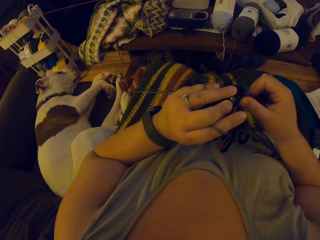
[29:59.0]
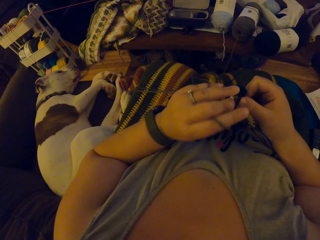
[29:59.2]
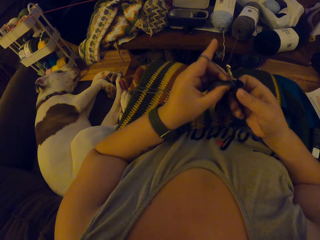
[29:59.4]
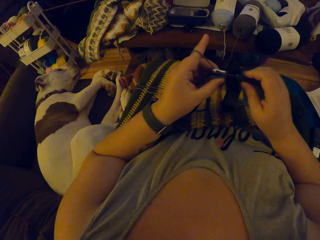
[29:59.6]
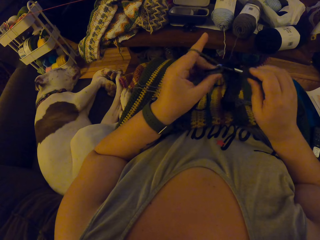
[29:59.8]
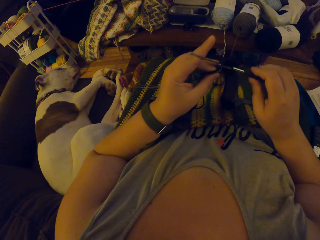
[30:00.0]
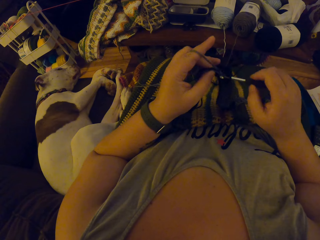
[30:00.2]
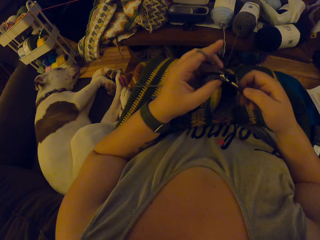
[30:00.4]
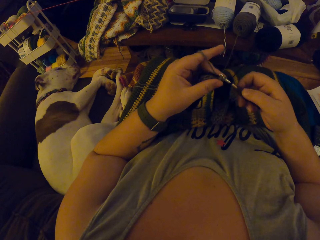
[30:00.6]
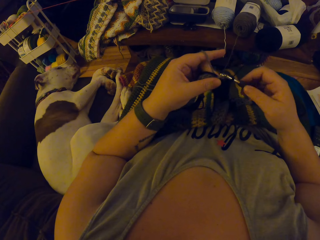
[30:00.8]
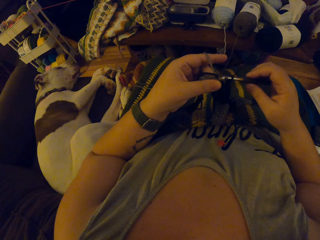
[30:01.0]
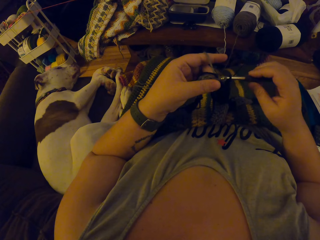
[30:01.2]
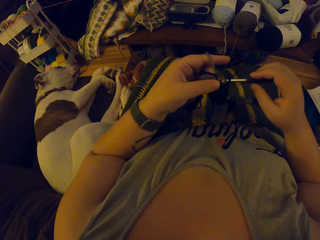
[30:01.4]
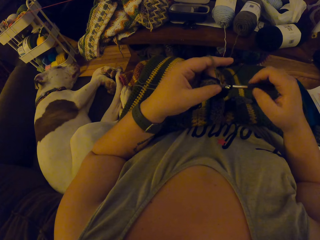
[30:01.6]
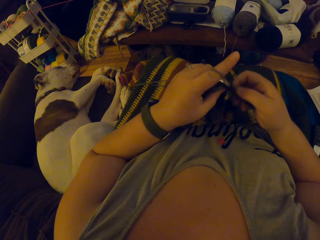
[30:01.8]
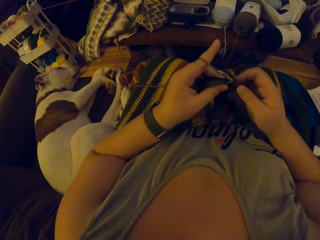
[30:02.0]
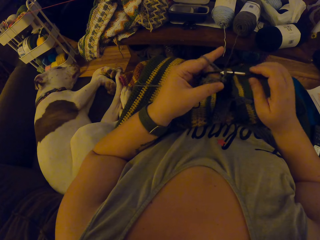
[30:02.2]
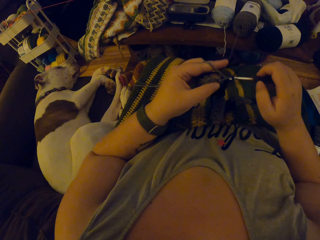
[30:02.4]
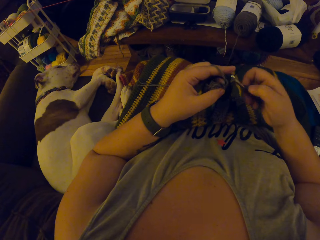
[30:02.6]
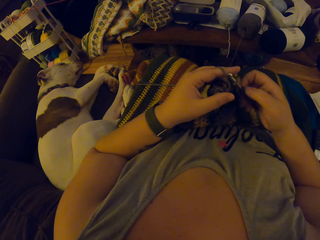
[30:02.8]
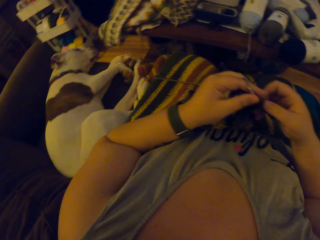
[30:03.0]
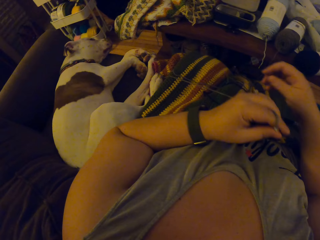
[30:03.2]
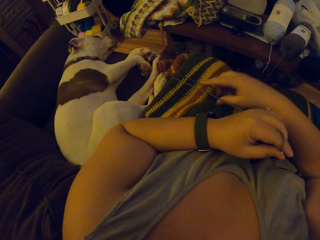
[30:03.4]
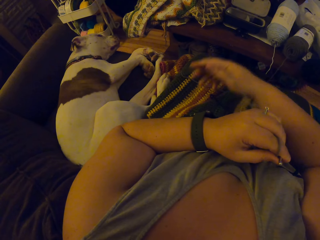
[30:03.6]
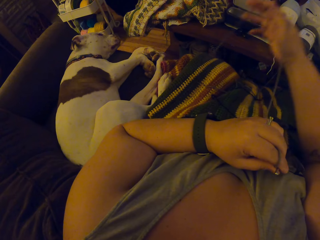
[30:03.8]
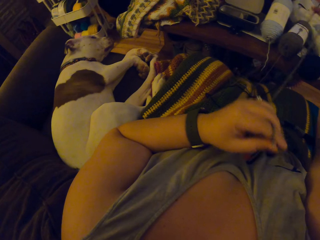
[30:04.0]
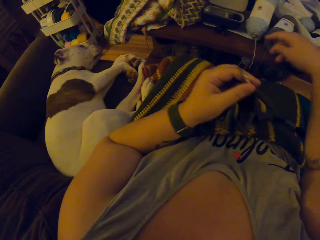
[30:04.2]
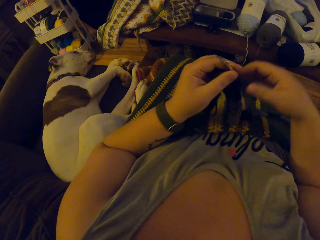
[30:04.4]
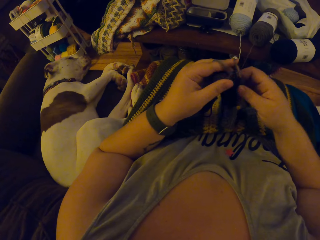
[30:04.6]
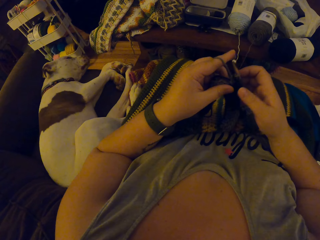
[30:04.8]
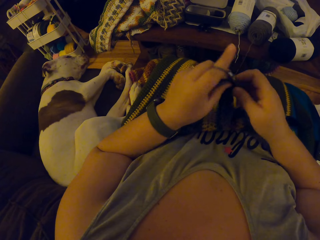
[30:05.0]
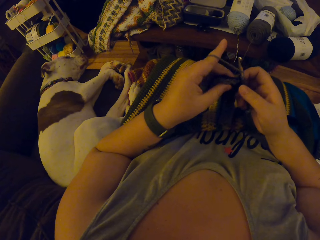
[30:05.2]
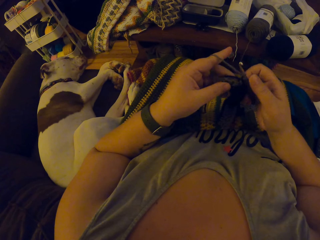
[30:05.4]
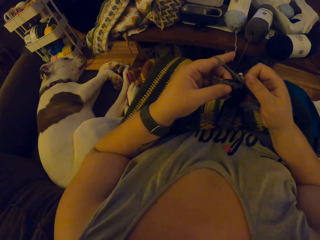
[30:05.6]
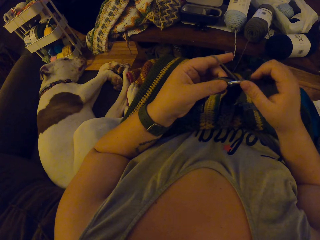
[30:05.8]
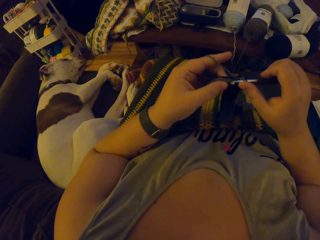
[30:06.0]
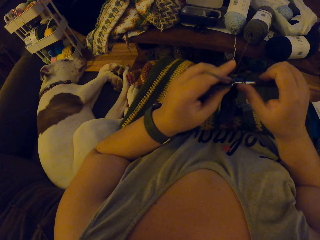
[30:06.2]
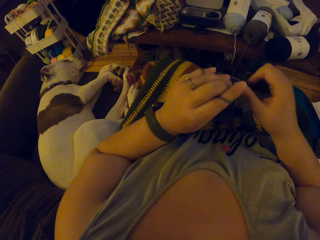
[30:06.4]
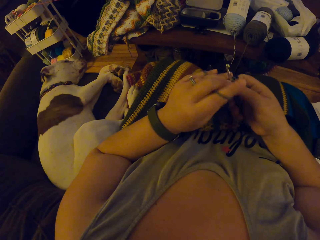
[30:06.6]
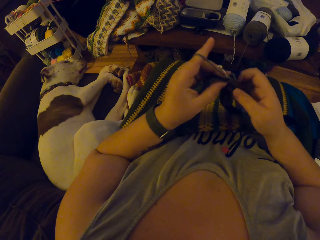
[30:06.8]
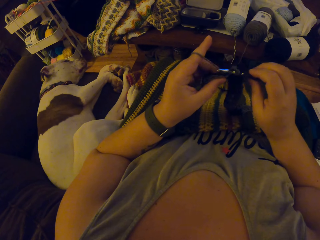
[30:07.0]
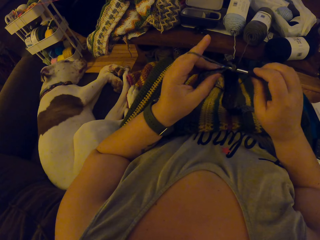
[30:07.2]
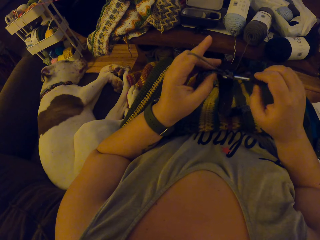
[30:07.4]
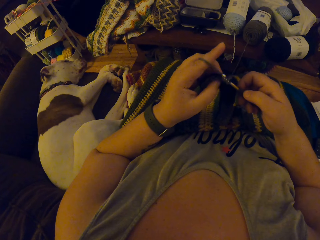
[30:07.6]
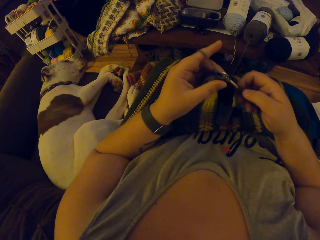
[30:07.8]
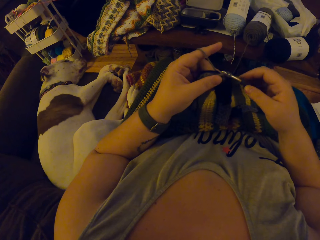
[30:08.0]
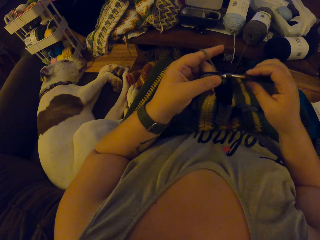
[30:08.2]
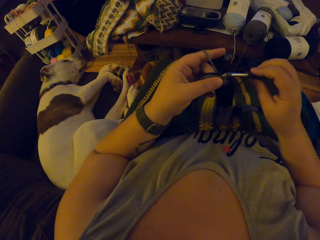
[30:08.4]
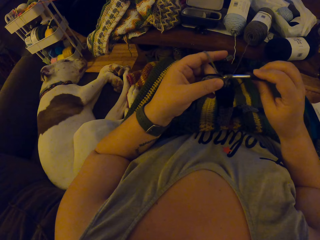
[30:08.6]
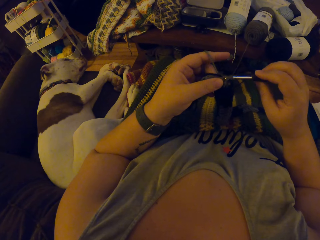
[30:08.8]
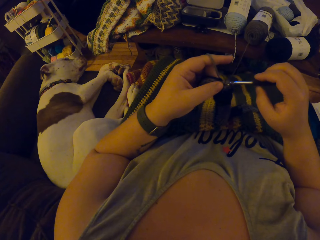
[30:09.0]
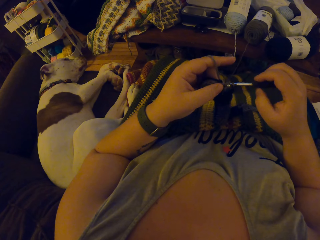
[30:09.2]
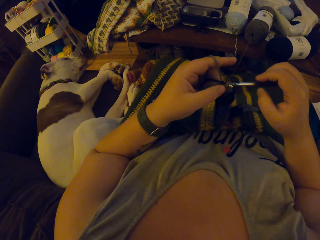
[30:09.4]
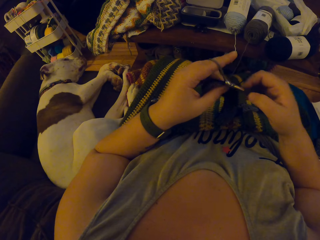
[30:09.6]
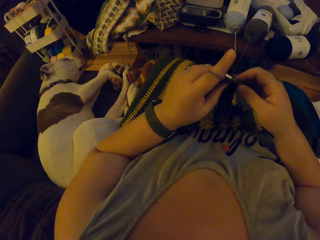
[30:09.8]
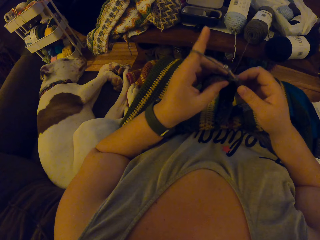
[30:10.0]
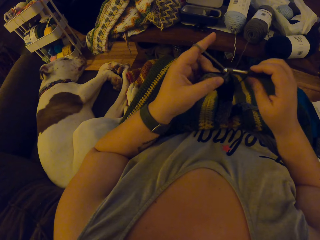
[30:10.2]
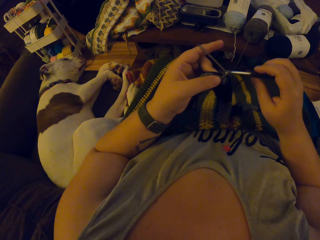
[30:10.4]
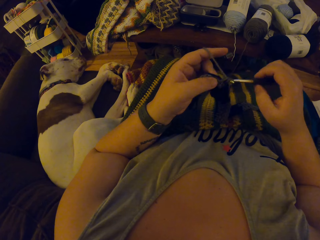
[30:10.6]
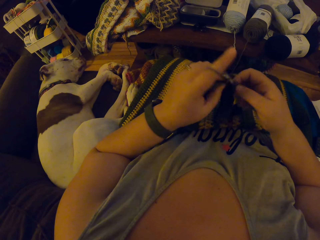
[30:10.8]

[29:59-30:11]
The camera wearer stops knitting the fabric. She adjusts the yarn with her right hand. She knits the fabric and crochets with the yarn.

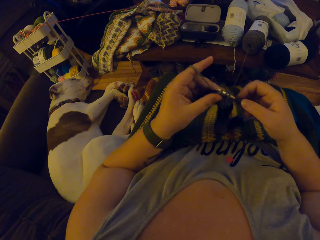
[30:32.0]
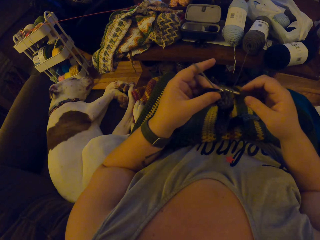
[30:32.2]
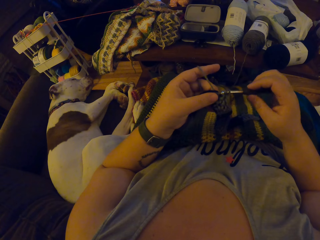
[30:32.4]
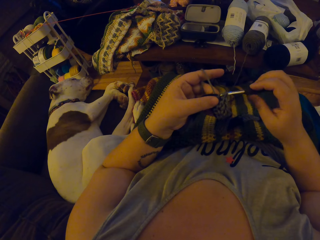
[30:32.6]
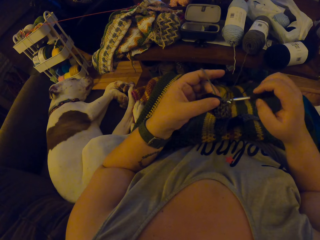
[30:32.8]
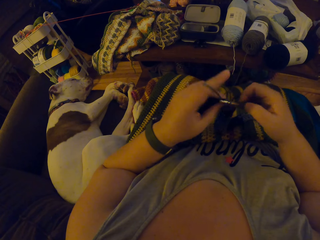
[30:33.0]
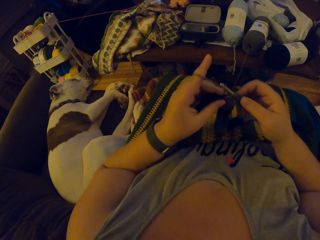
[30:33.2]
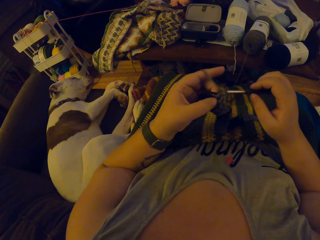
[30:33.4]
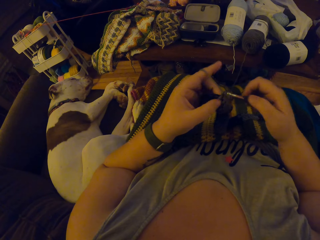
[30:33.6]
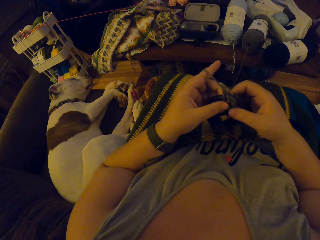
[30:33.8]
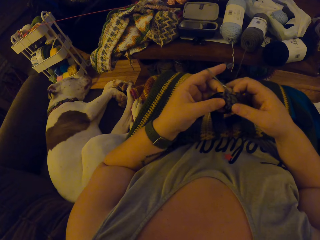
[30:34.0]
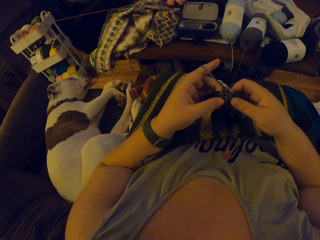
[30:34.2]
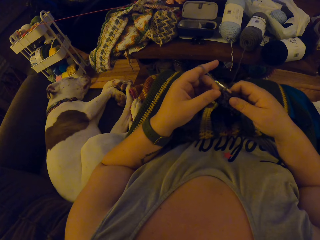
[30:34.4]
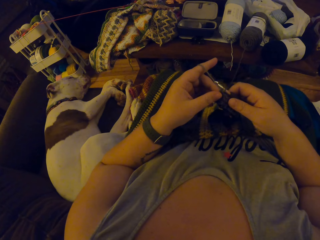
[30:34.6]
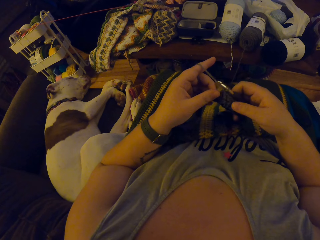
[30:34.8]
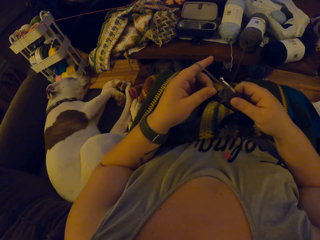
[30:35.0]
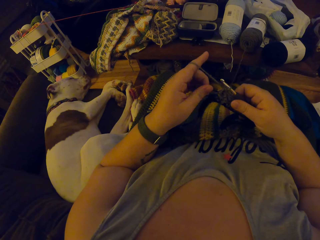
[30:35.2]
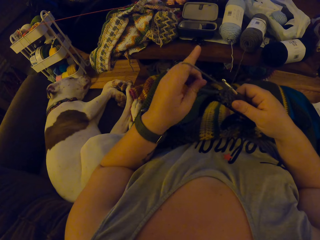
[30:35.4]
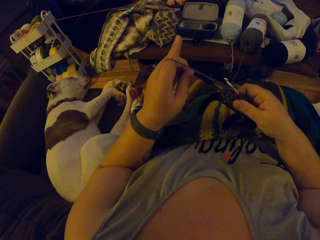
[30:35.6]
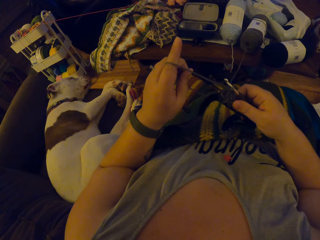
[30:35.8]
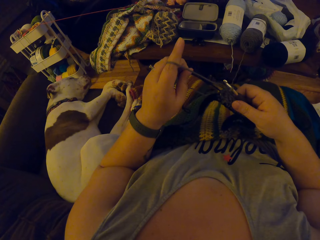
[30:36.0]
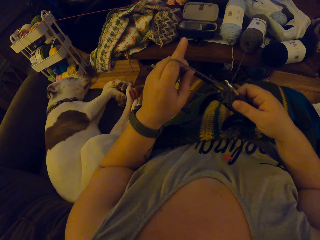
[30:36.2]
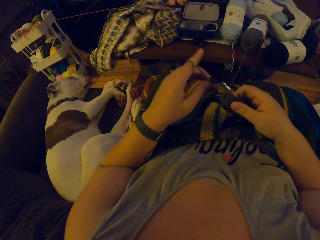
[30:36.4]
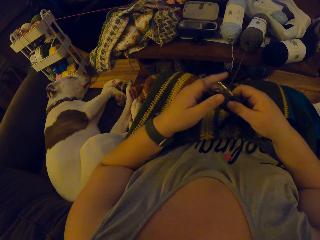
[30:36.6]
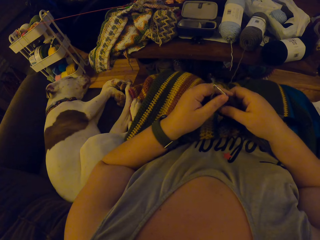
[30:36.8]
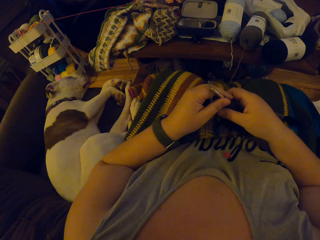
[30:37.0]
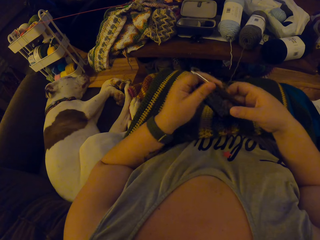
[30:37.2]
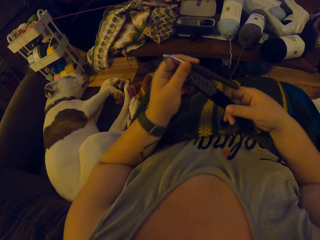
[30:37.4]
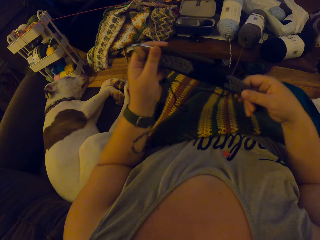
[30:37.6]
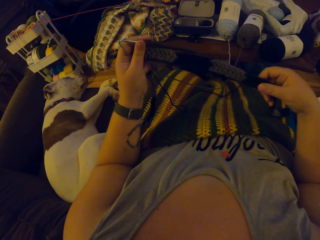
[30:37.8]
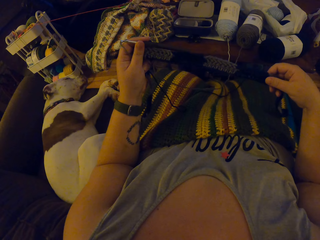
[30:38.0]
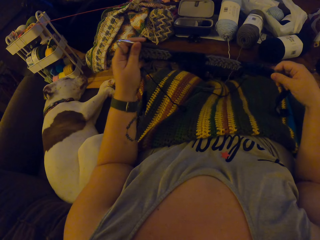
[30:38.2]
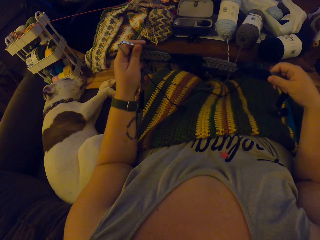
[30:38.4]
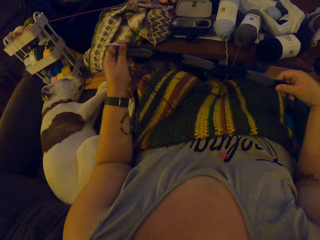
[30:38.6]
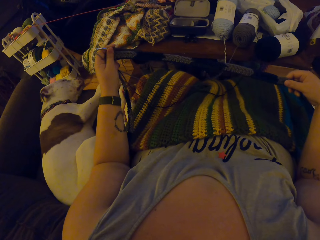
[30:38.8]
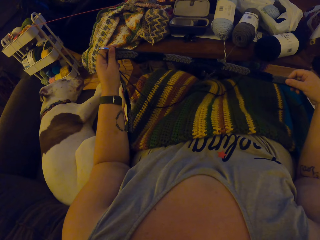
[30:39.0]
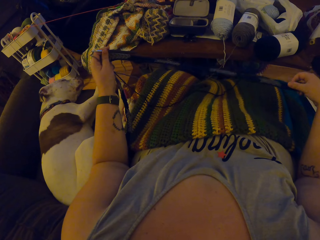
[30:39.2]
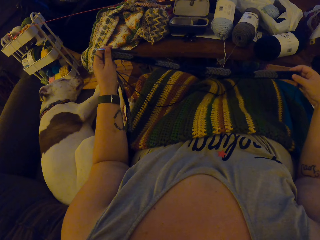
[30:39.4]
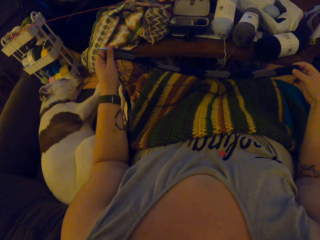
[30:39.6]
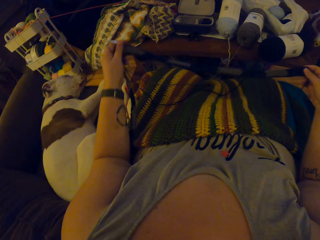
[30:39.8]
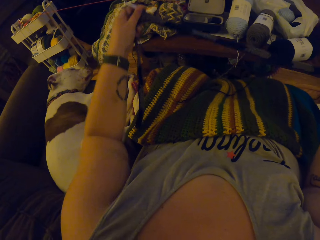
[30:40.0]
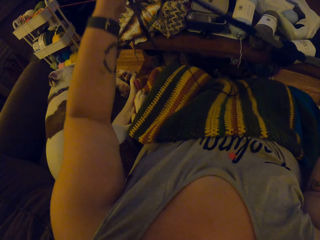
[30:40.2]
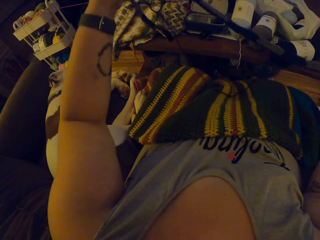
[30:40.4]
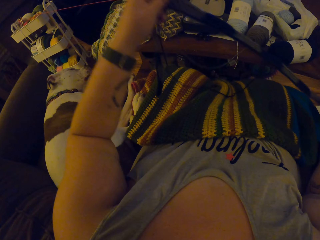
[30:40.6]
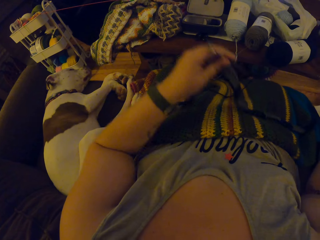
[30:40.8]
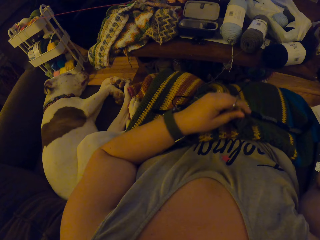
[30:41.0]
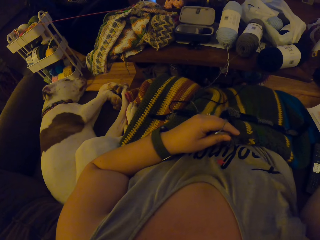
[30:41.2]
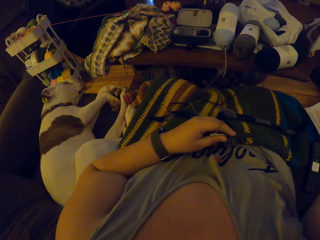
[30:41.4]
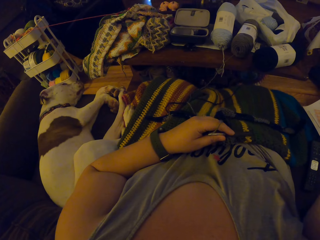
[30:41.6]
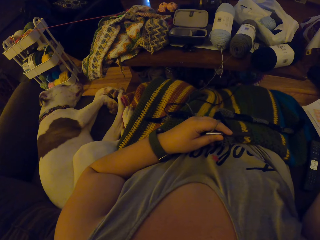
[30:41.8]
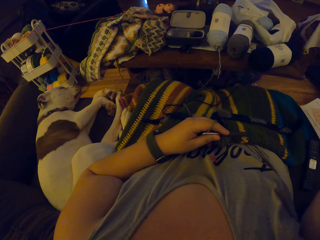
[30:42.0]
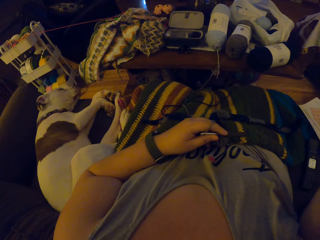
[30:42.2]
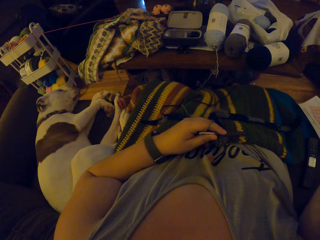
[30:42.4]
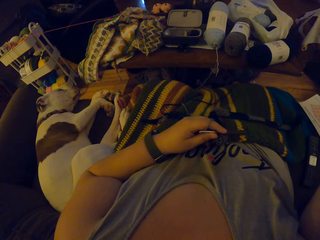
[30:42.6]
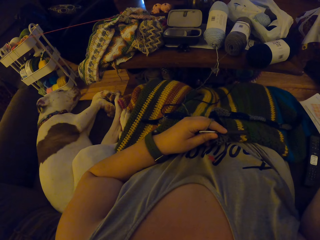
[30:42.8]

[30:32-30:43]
The camera wearer stops knitting the fabric. They adjust the yarn. They adjust the placement of the fabric and check the stitch.
